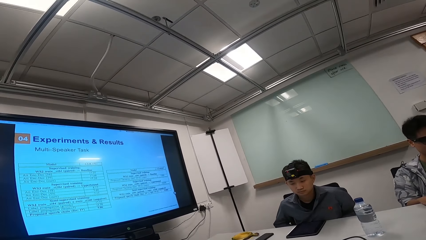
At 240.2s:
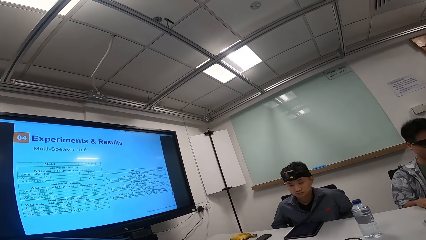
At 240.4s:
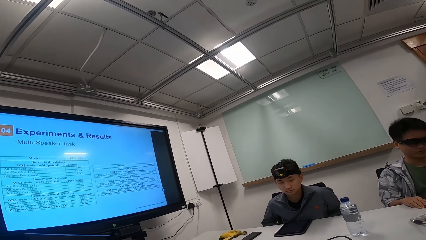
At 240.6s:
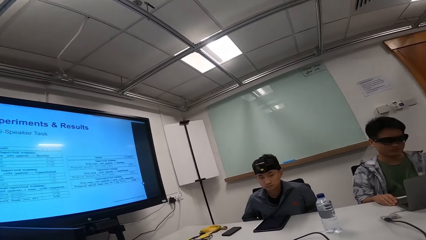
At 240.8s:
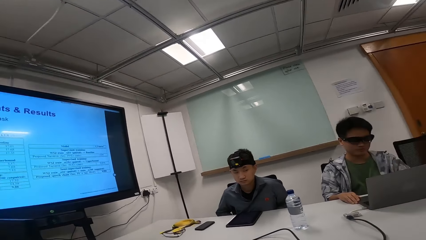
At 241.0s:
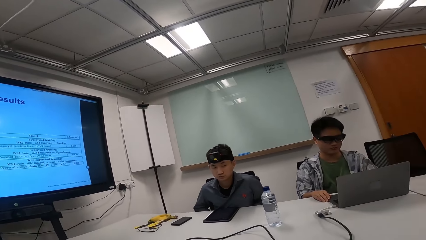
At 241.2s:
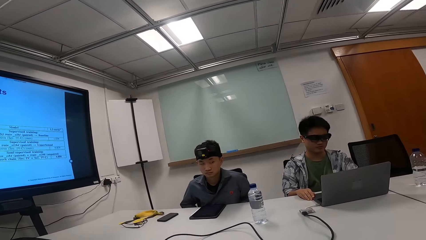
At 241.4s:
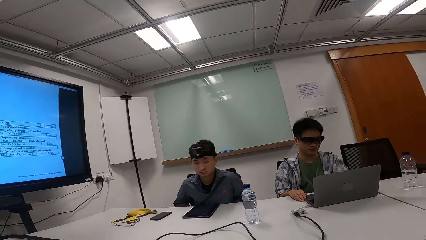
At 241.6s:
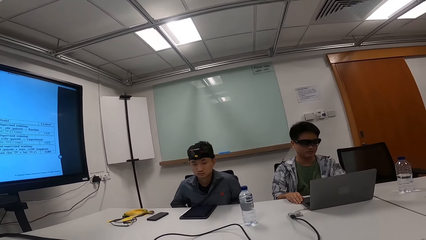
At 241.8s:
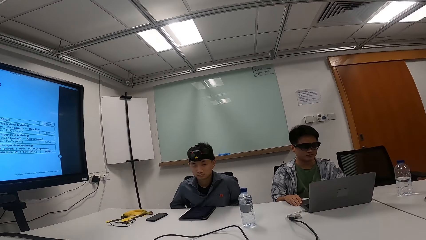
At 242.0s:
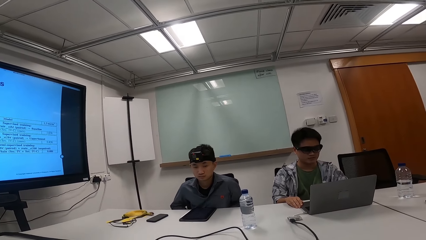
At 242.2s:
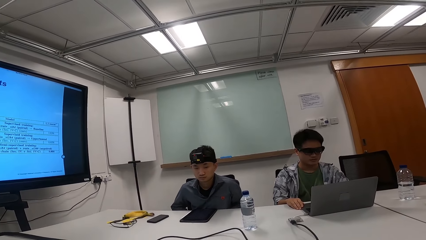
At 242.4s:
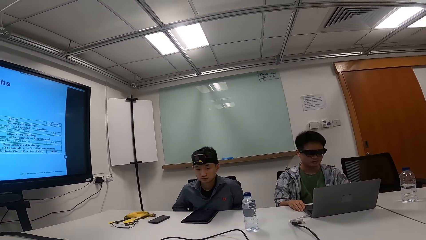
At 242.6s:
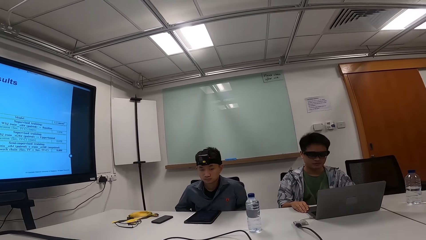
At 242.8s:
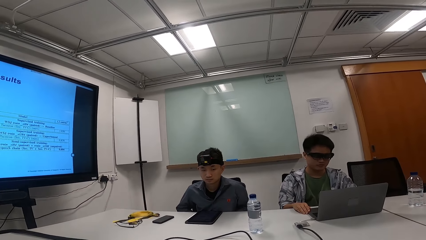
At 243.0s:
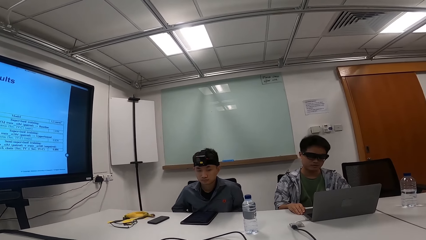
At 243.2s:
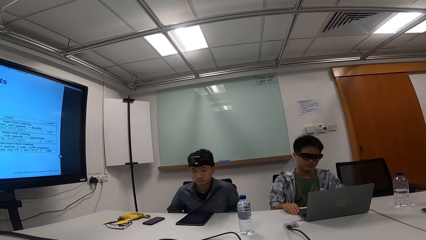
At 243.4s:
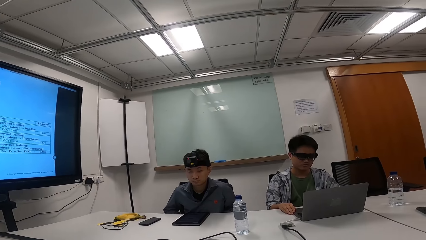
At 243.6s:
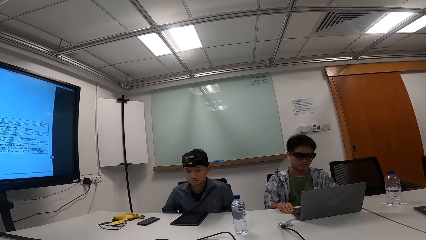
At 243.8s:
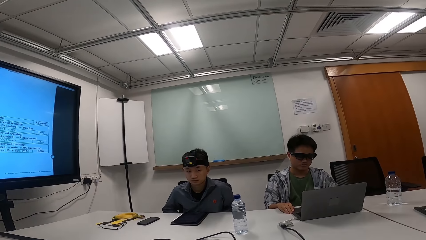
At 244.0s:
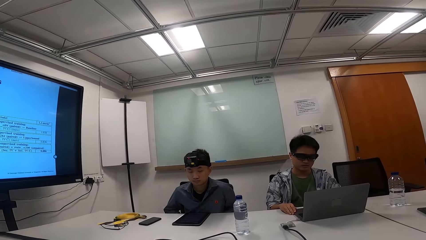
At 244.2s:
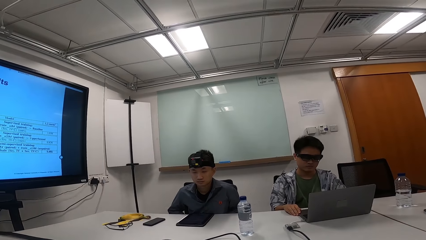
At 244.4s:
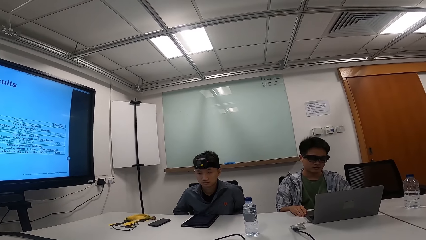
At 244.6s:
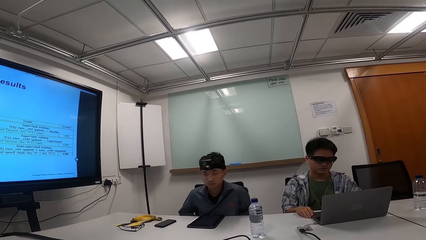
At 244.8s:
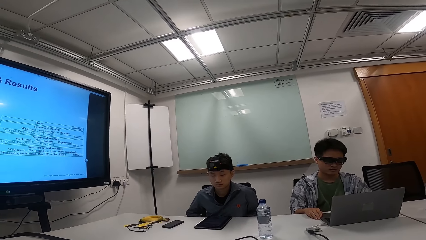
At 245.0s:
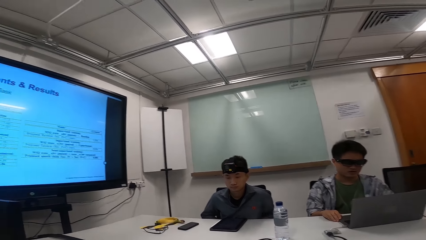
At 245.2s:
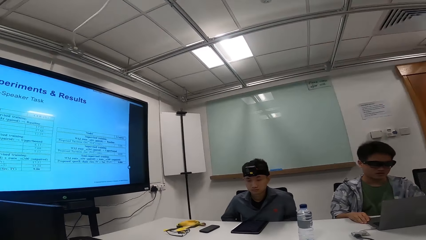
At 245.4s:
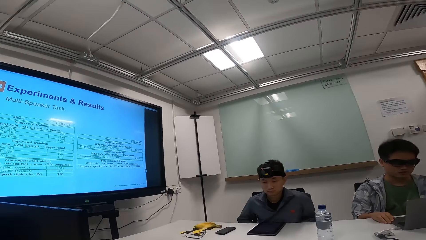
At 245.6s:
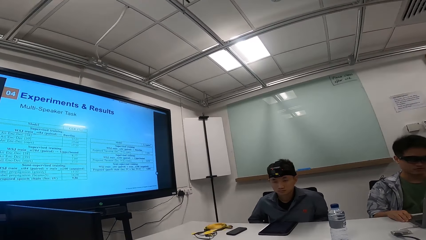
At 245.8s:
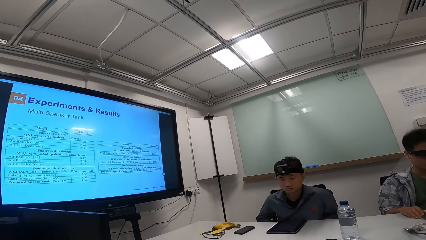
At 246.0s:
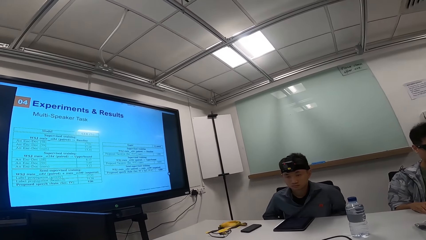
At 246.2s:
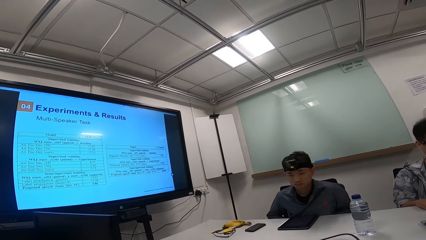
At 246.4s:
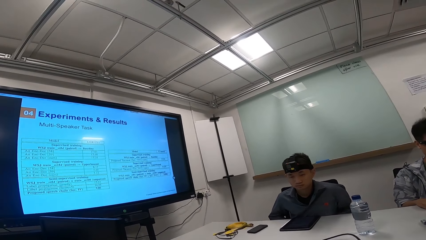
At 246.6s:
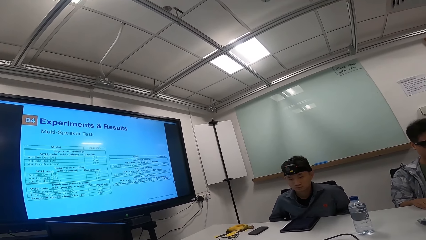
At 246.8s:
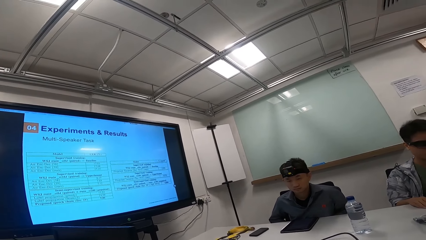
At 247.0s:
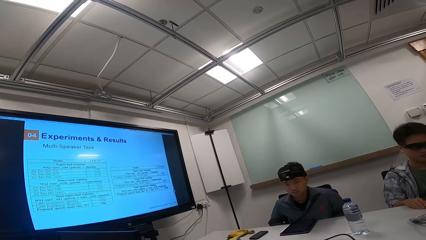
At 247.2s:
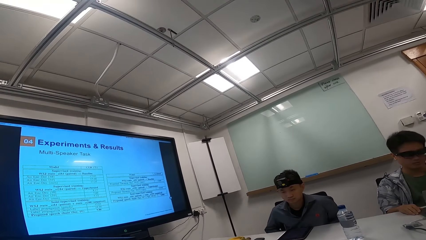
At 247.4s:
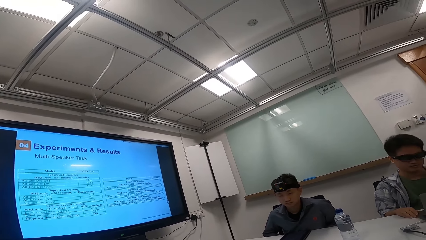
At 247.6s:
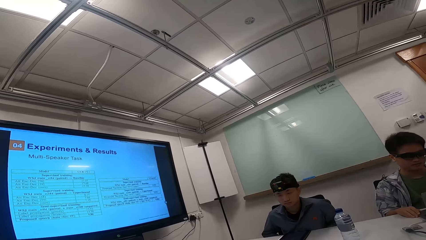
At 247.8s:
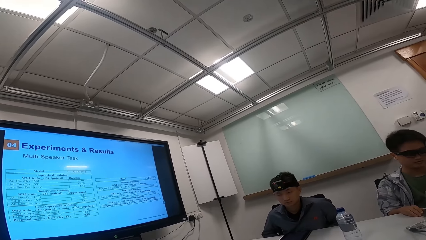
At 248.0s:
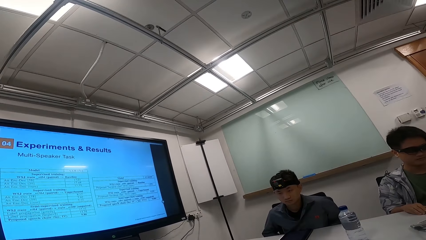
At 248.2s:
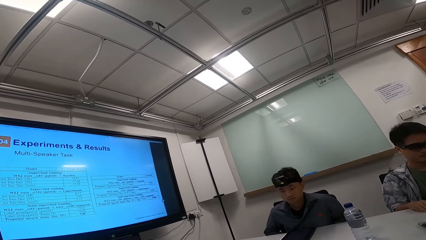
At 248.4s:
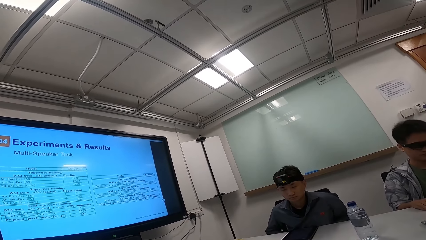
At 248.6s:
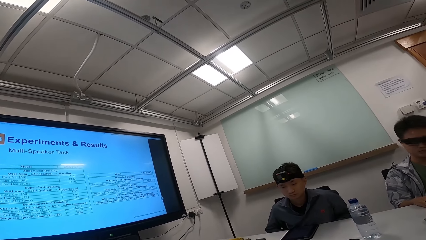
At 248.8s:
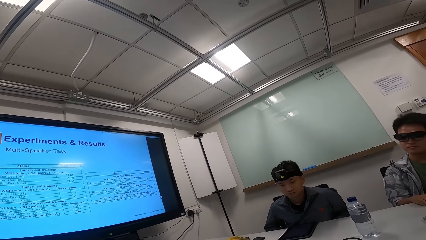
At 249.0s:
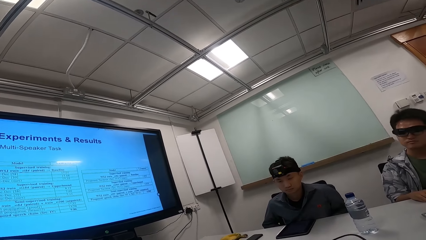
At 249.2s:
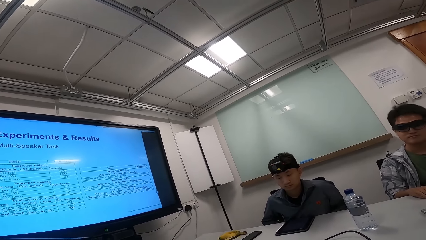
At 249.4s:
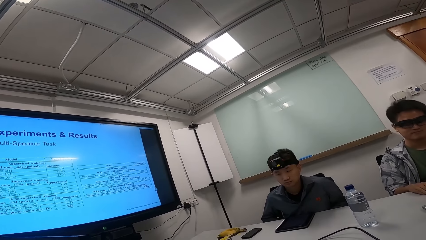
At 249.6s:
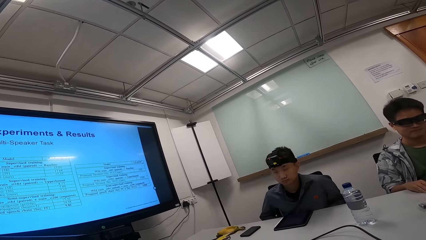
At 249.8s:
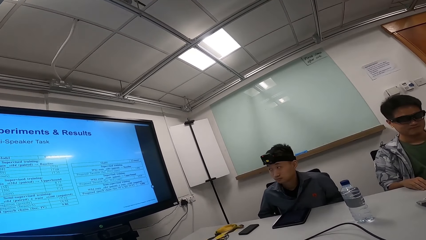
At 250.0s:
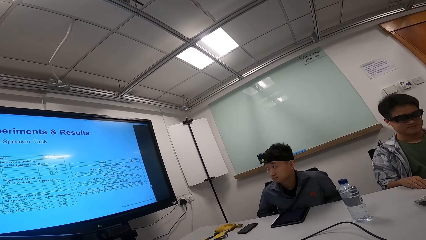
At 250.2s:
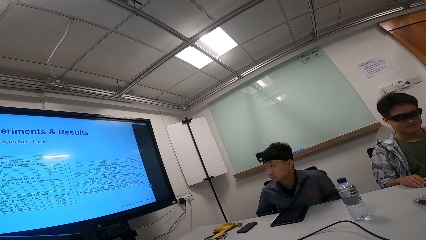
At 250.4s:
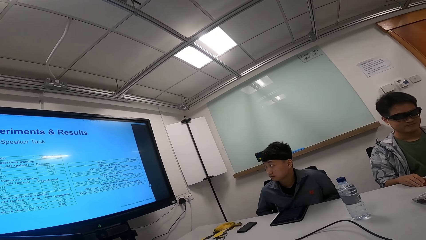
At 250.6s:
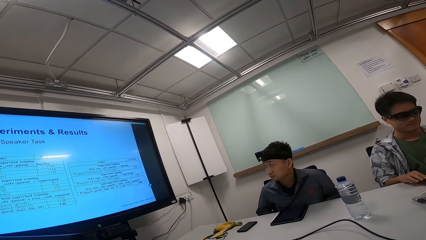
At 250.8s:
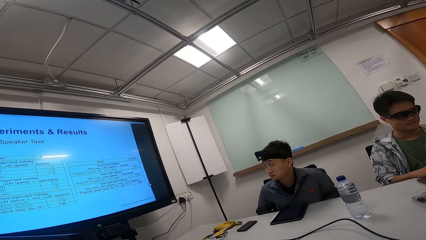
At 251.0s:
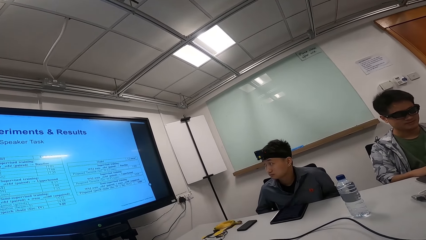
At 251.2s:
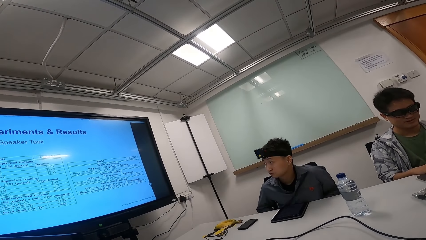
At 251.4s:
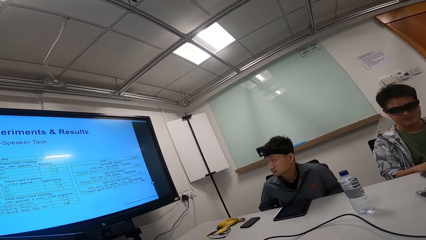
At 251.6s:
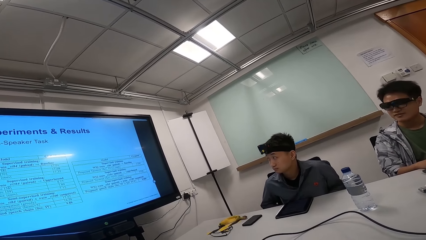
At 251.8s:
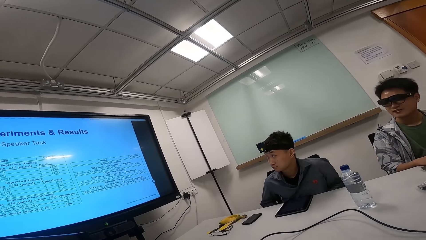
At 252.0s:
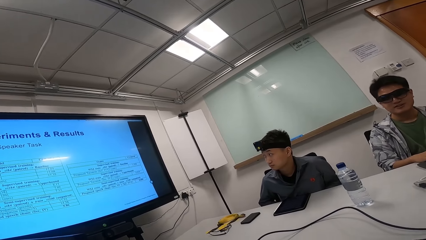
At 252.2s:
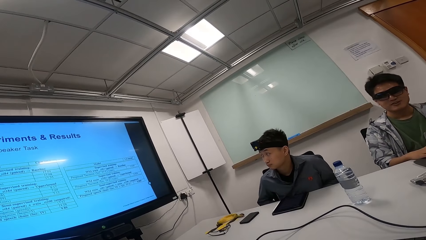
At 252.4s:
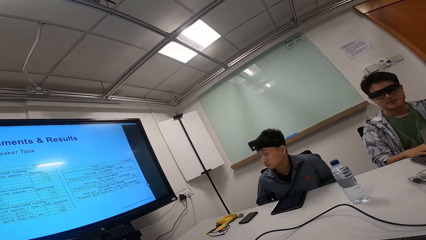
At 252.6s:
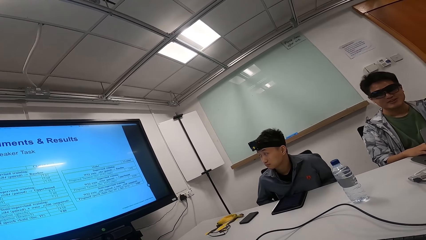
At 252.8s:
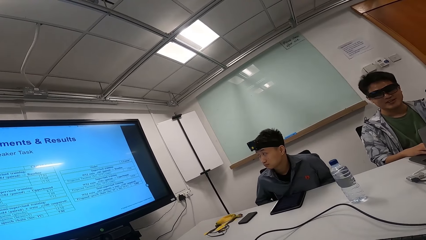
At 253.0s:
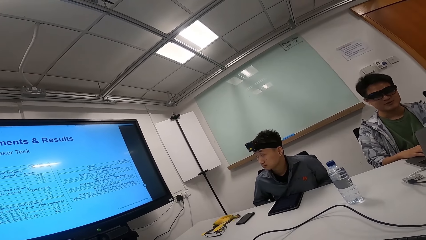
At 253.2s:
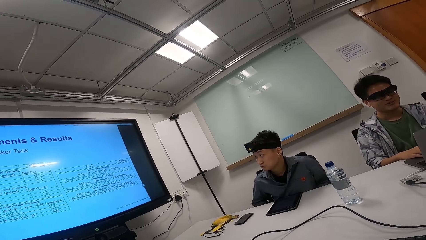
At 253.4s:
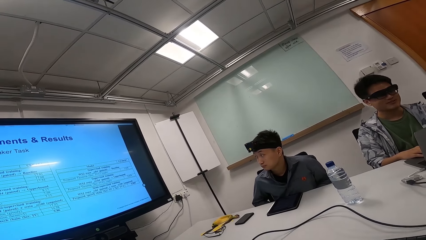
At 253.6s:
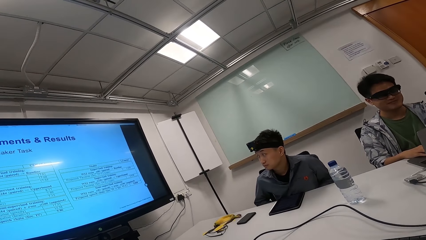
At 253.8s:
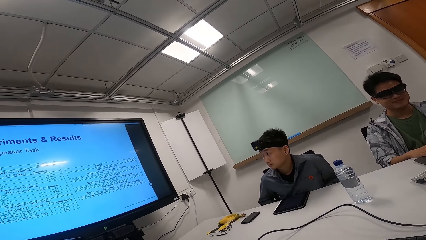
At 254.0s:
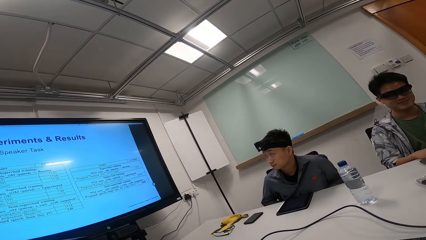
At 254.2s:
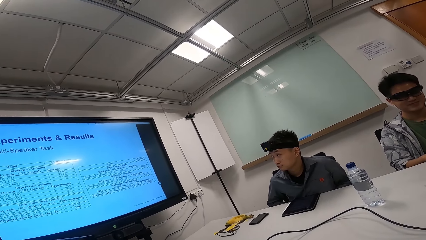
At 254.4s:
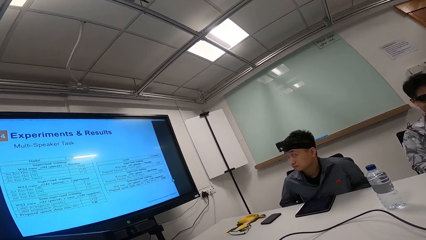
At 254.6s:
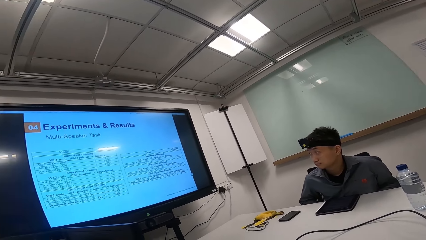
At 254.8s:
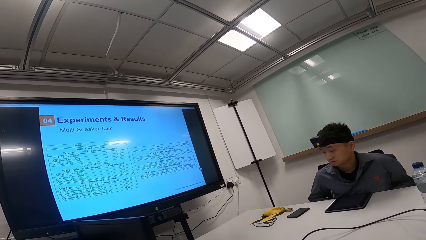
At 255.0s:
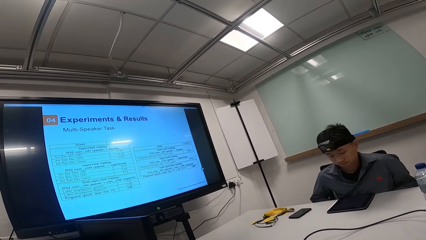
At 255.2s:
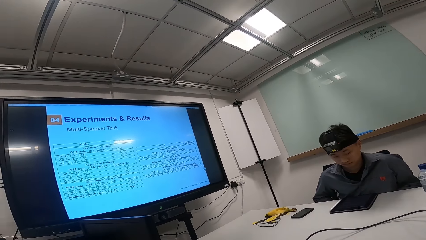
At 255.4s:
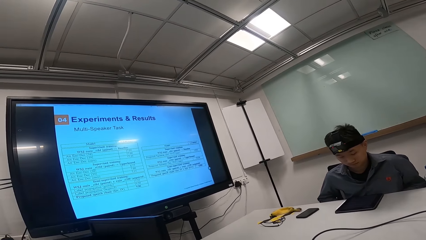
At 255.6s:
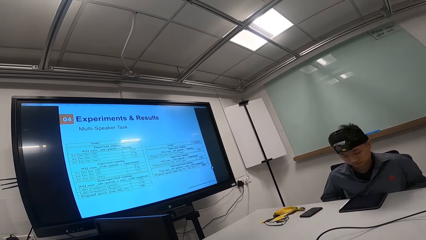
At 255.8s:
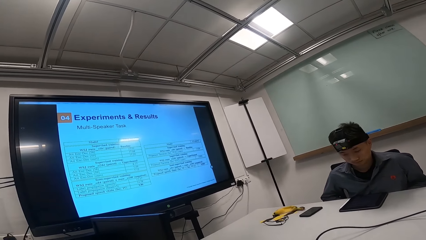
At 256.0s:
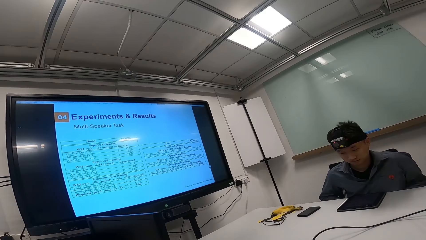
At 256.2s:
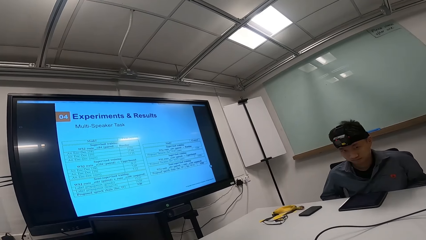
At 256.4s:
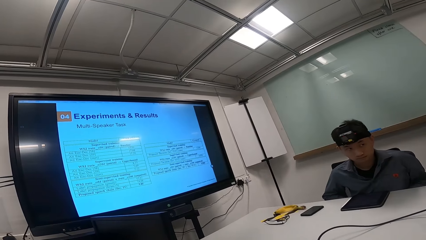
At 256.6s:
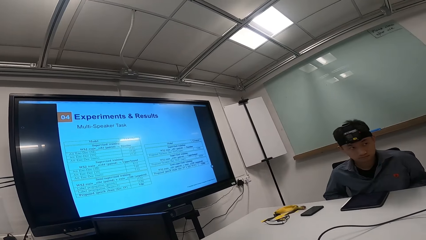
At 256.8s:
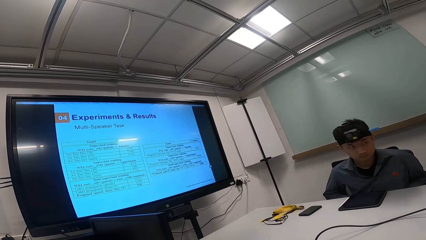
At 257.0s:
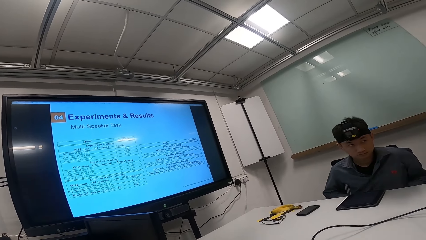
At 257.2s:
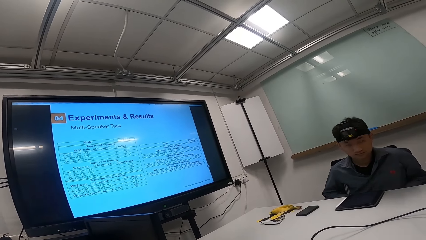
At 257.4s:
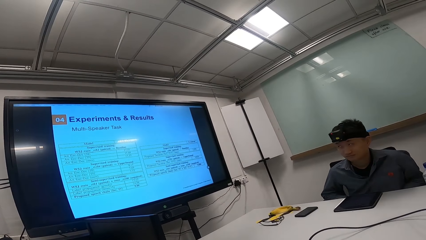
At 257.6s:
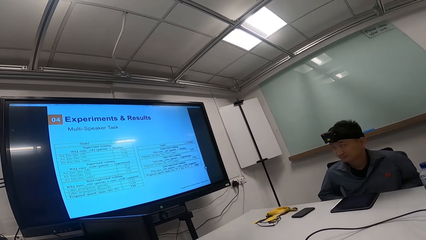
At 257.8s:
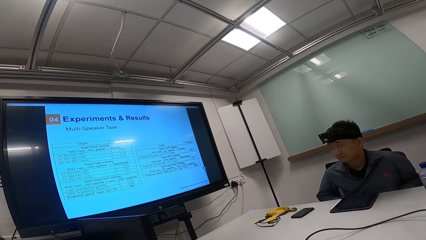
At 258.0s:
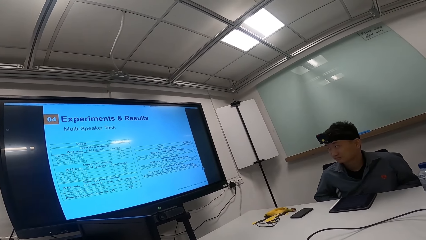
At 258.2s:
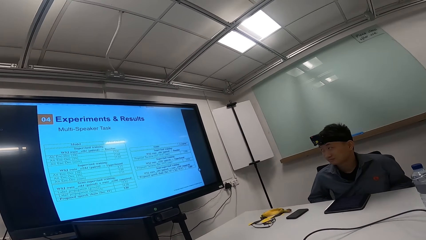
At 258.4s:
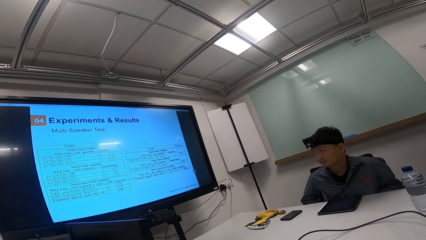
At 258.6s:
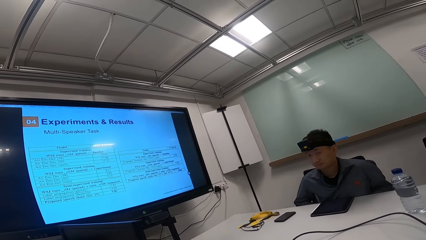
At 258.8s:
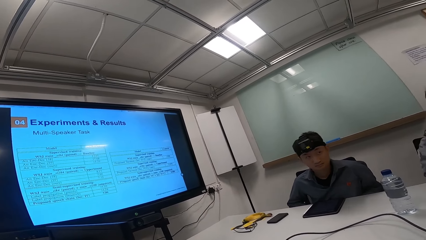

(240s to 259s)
A person looks at the screen. The person looks at the tablet.
